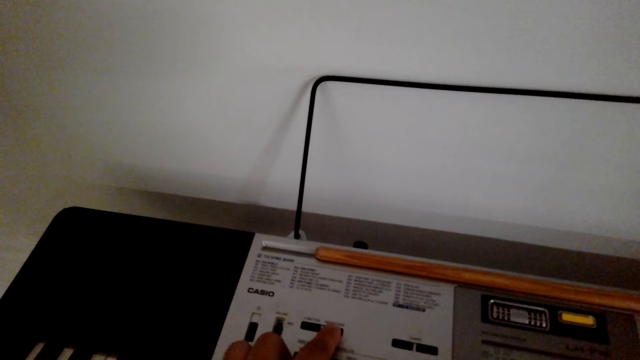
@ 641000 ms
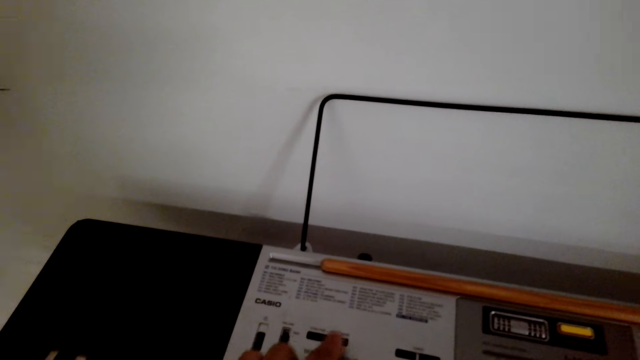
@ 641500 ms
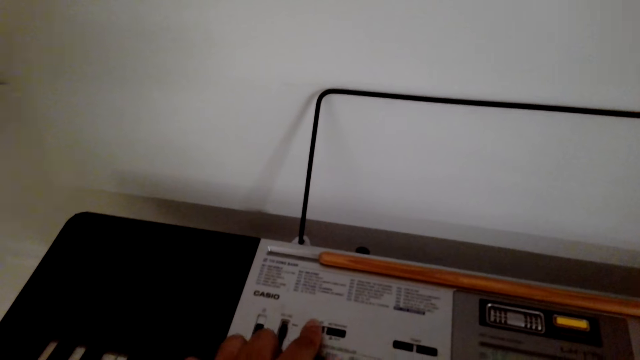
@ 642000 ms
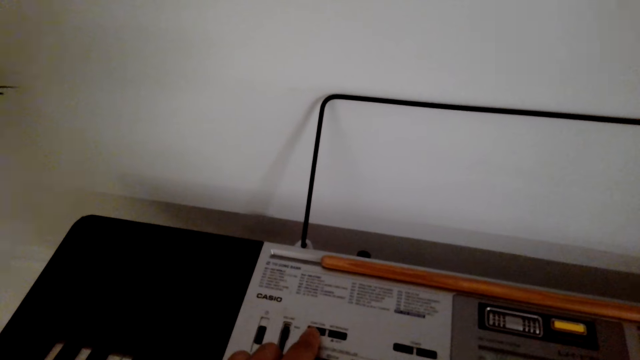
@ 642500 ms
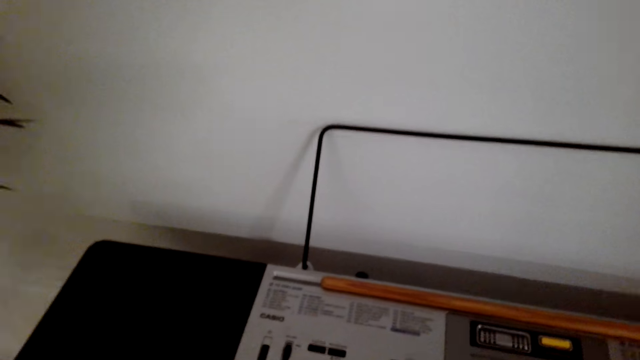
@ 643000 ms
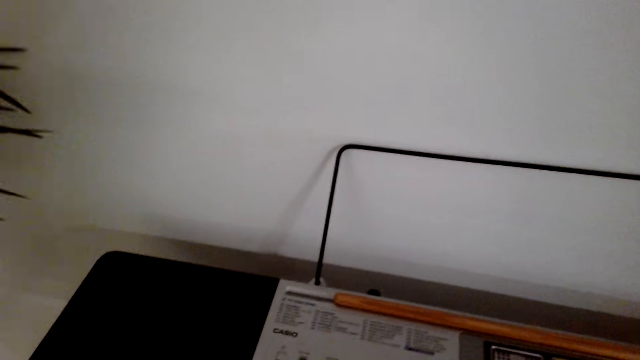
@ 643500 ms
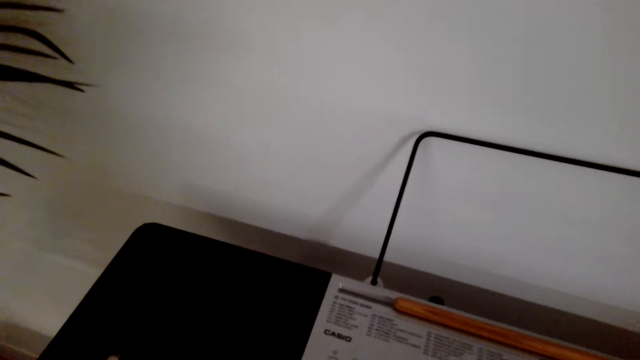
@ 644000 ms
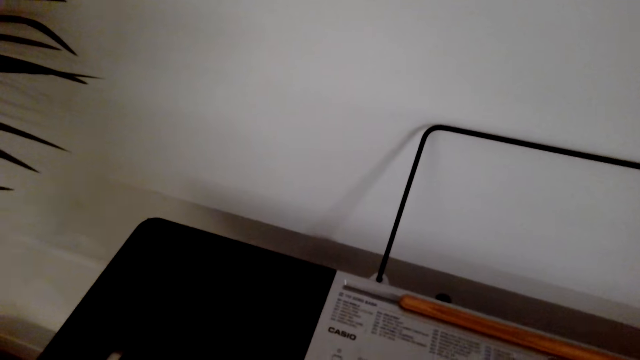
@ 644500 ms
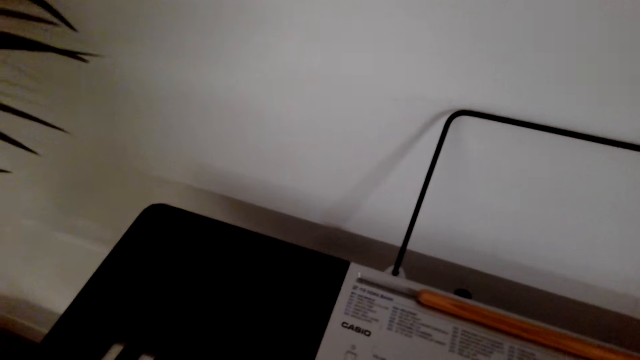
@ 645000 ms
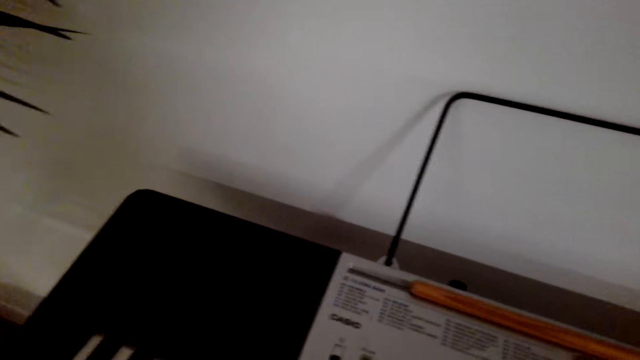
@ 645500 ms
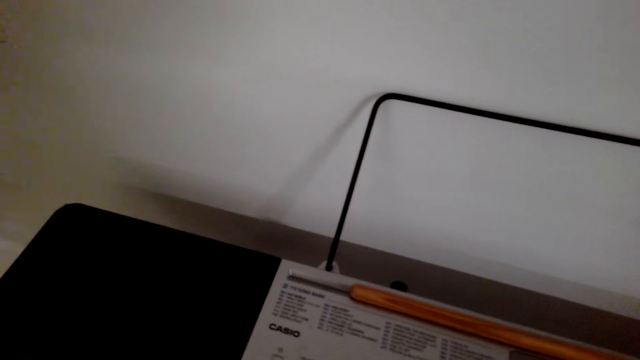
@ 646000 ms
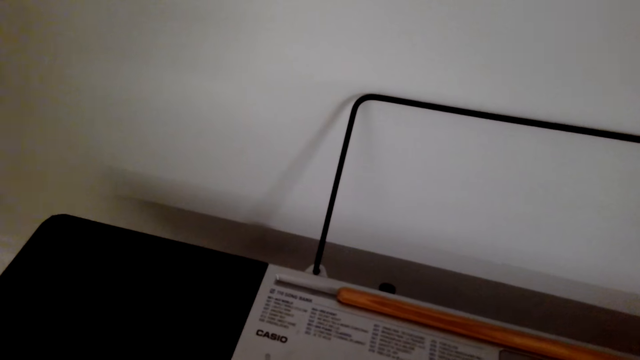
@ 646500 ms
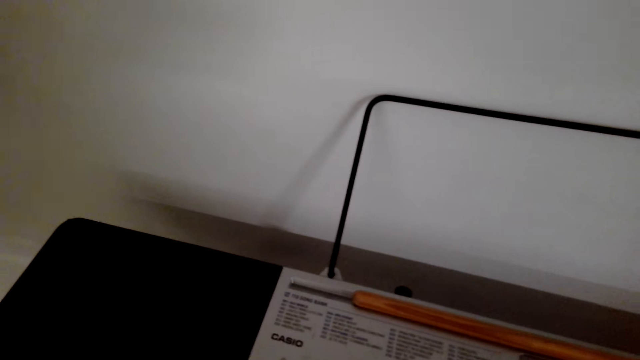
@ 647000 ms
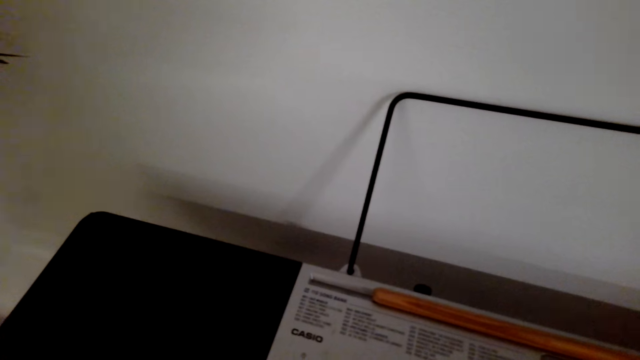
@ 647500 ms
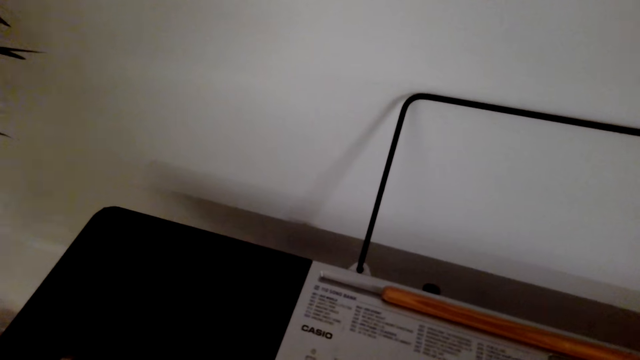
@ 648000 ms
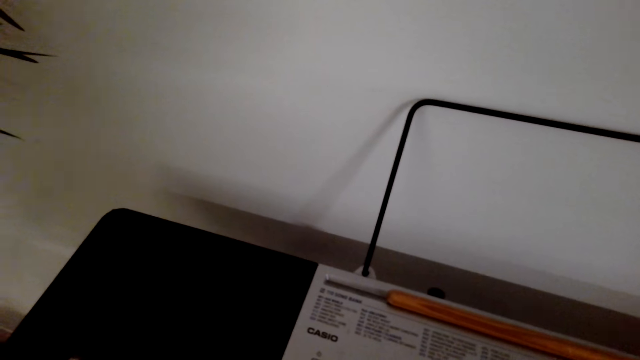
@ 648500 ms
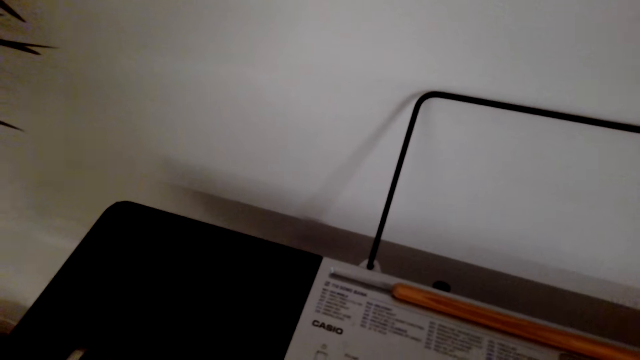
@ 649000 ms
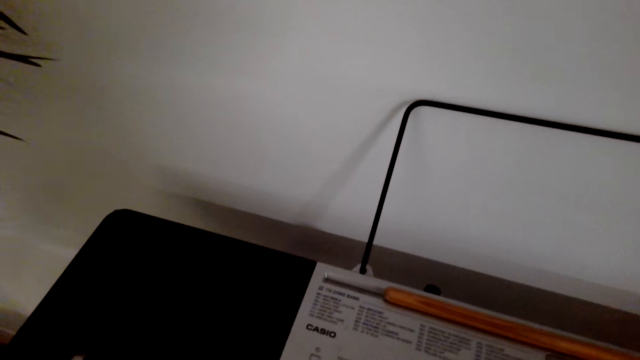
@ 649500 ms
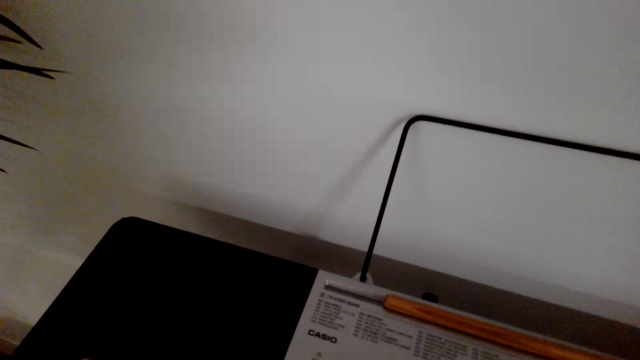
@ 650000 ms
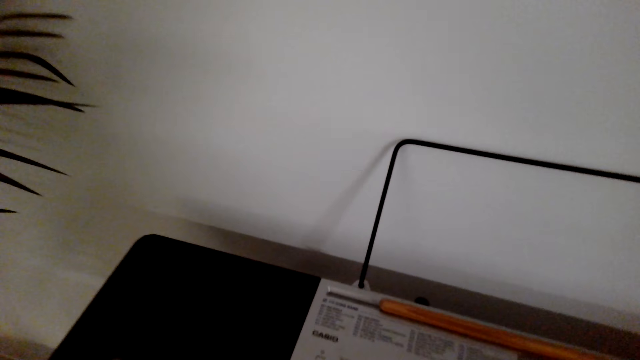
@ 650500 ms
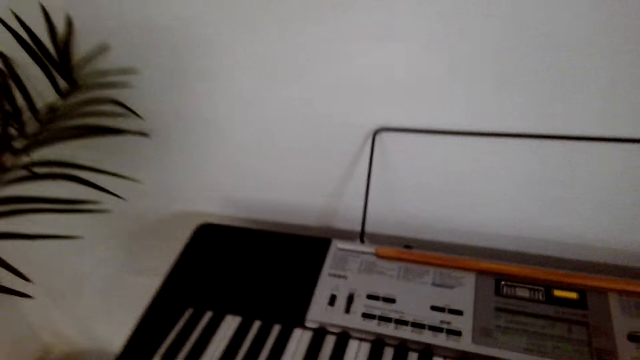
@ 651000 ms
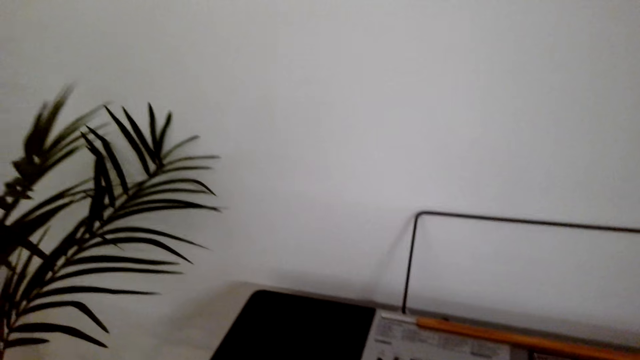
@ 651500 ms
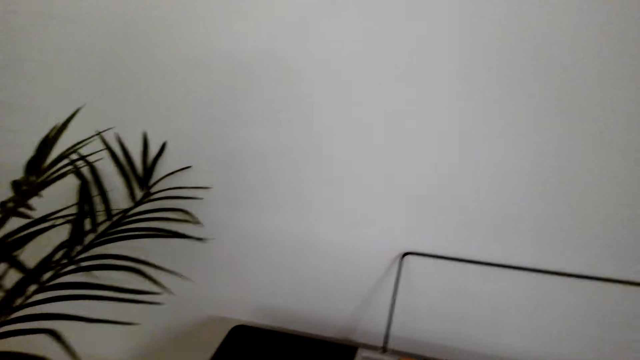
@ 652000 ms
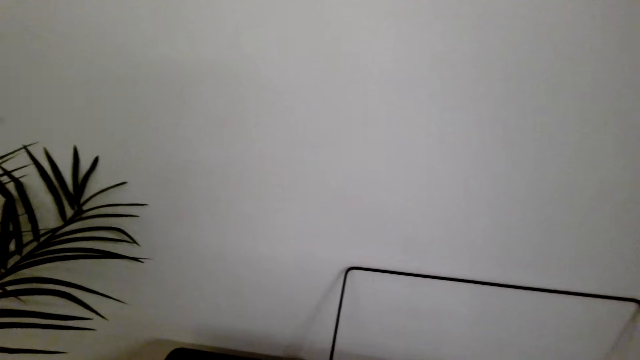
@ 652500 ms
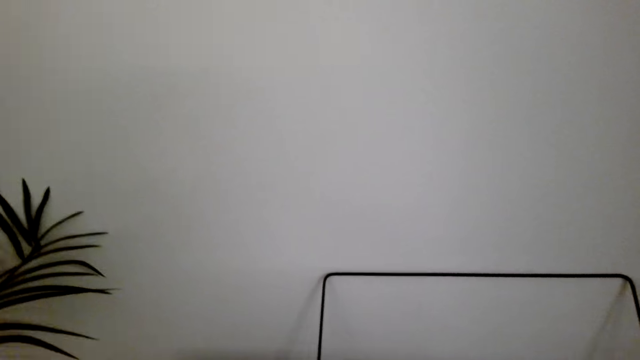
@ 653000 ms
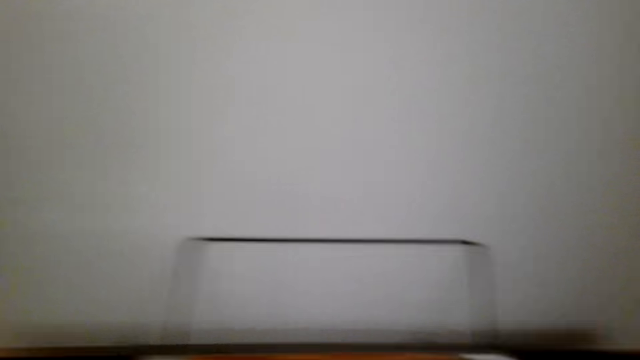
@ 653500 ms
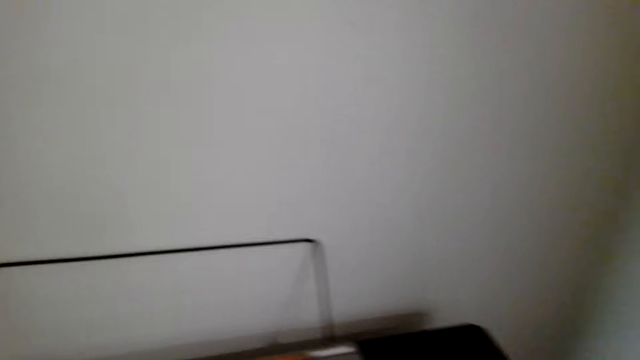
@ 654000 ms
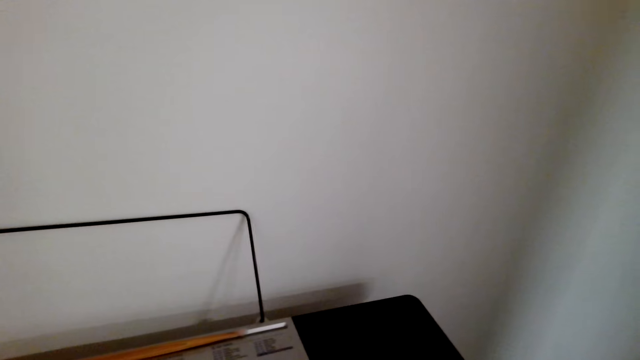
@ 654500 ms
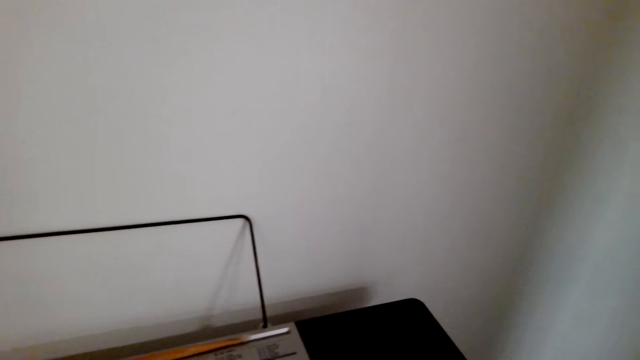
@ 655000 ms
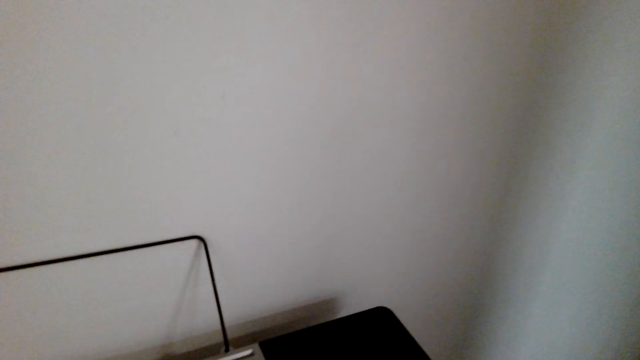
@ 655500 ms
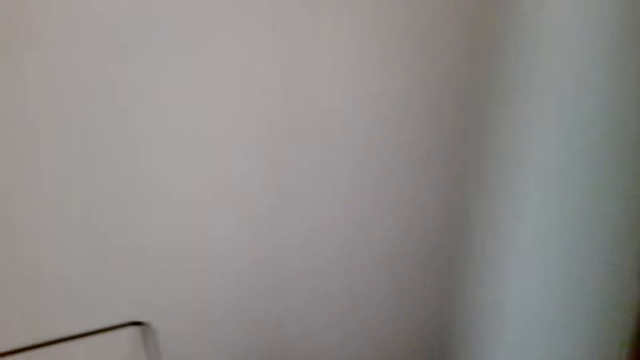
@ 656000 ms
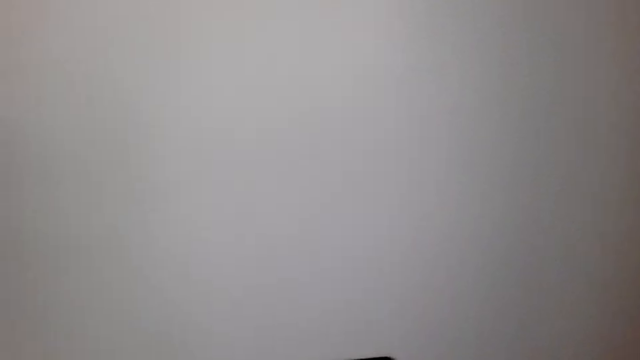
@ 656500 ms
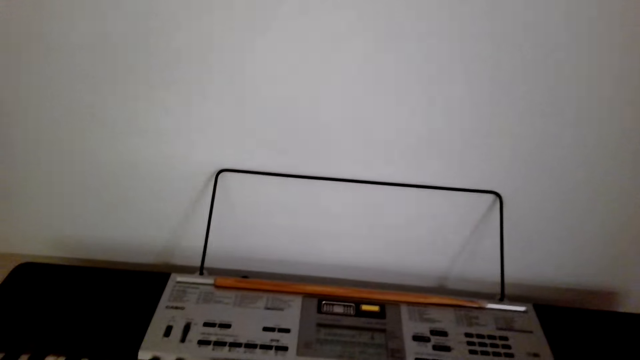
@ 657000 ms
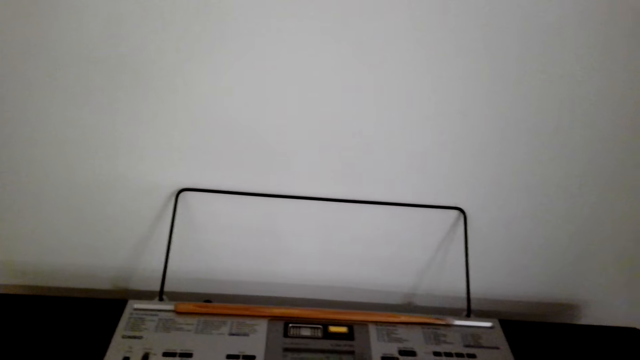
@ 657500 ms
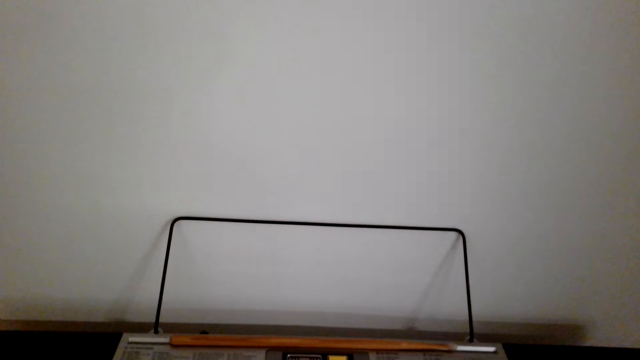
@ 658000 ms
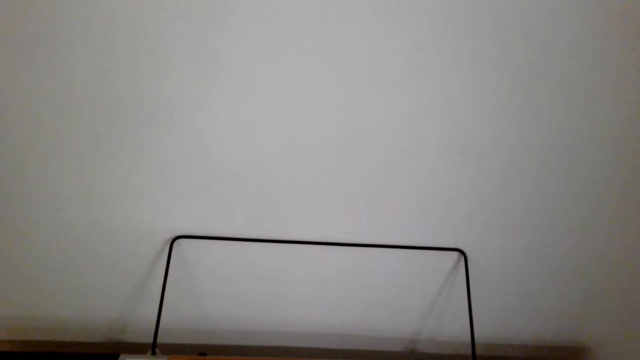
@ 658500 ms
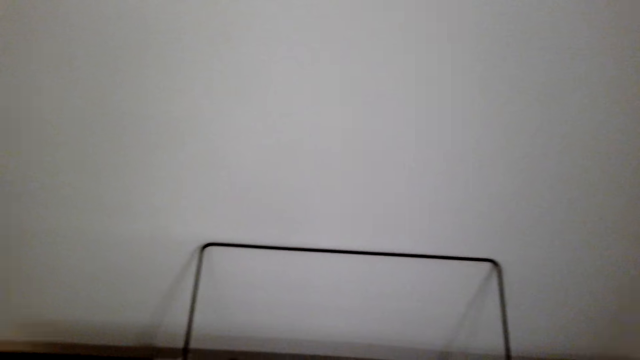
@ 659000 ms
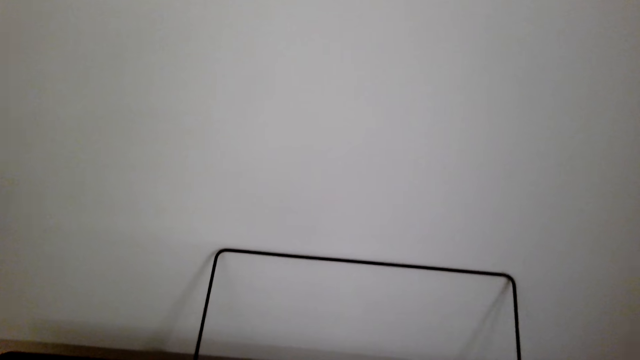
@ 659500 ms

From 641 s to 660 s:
The camera wearer plays the piano. They look around the room. They play the piano.
